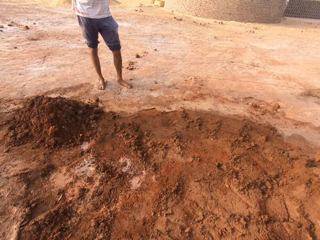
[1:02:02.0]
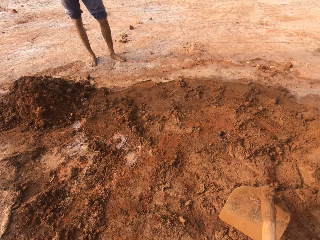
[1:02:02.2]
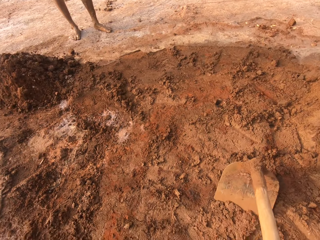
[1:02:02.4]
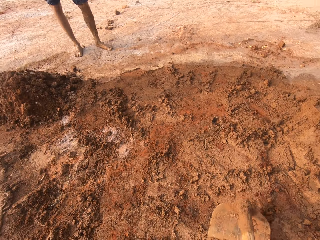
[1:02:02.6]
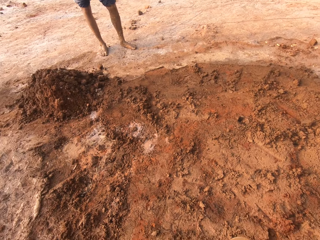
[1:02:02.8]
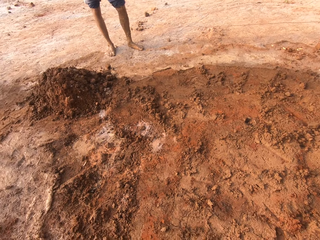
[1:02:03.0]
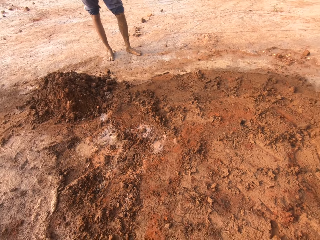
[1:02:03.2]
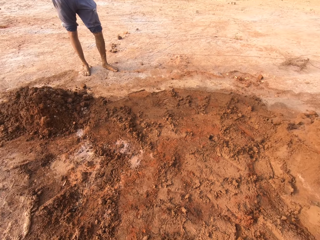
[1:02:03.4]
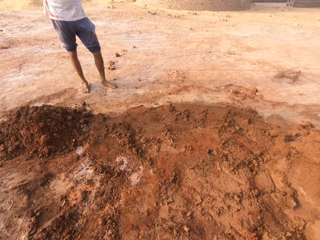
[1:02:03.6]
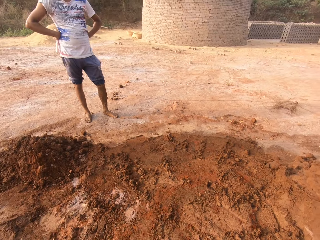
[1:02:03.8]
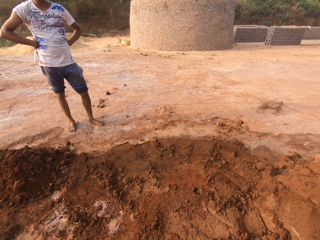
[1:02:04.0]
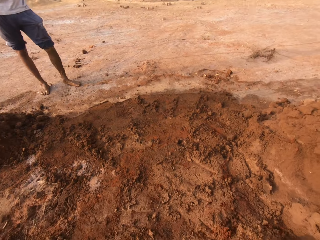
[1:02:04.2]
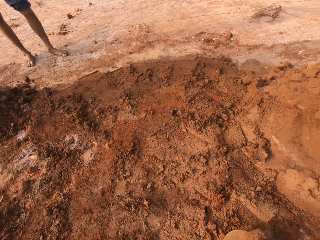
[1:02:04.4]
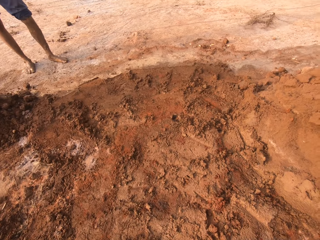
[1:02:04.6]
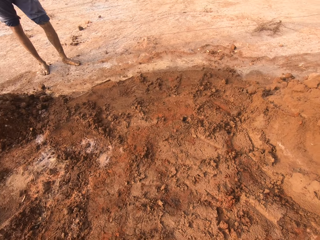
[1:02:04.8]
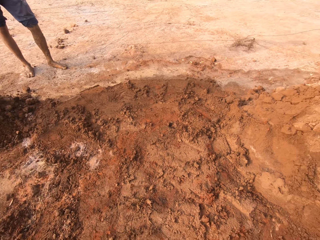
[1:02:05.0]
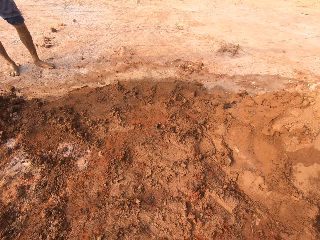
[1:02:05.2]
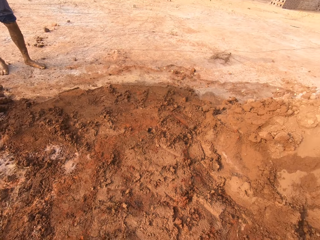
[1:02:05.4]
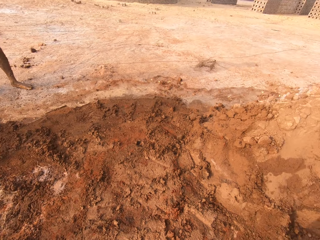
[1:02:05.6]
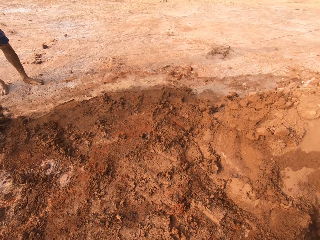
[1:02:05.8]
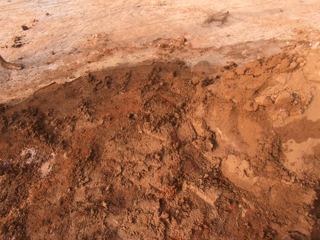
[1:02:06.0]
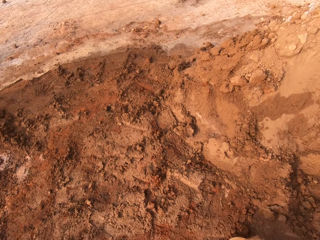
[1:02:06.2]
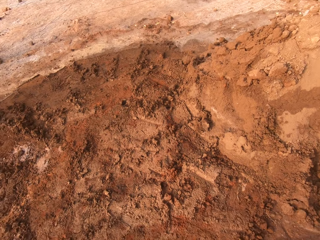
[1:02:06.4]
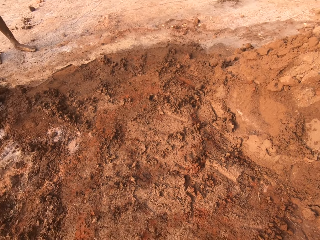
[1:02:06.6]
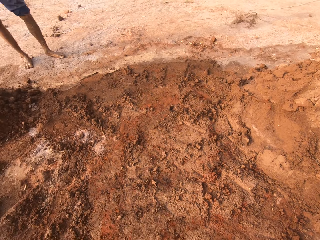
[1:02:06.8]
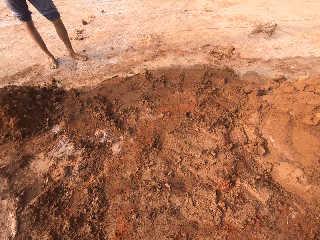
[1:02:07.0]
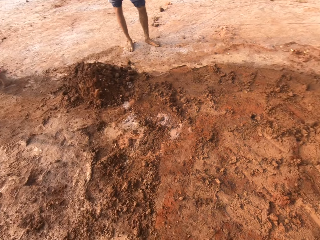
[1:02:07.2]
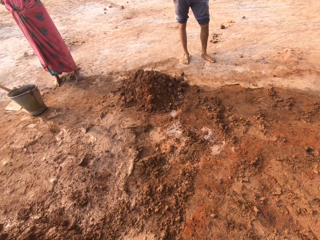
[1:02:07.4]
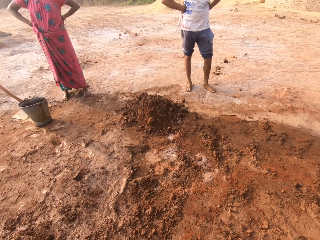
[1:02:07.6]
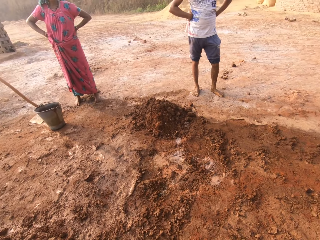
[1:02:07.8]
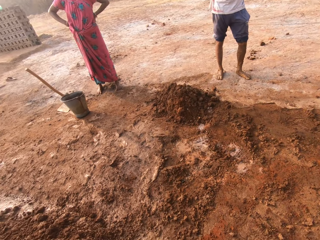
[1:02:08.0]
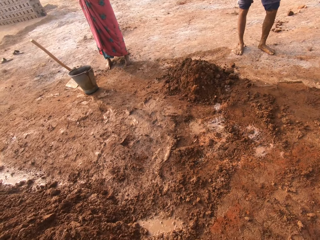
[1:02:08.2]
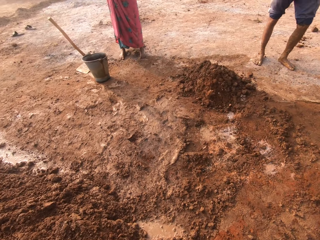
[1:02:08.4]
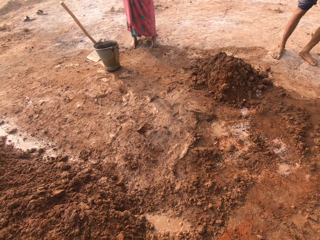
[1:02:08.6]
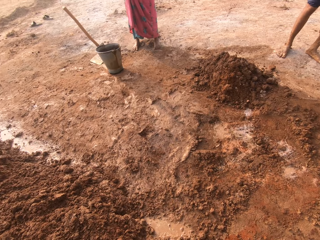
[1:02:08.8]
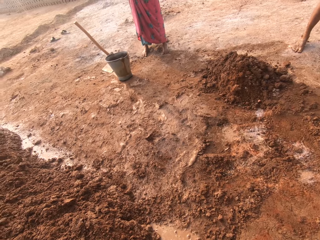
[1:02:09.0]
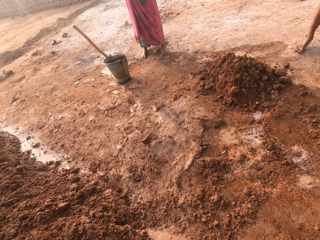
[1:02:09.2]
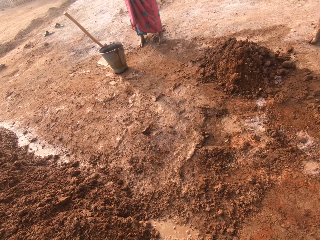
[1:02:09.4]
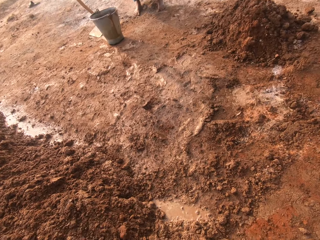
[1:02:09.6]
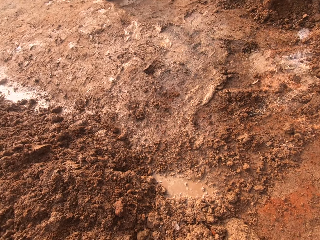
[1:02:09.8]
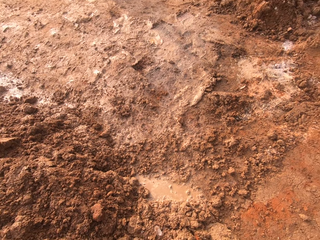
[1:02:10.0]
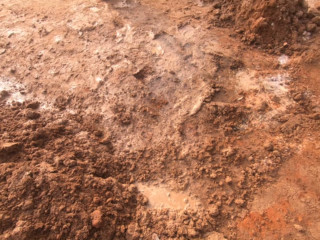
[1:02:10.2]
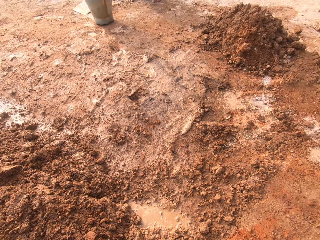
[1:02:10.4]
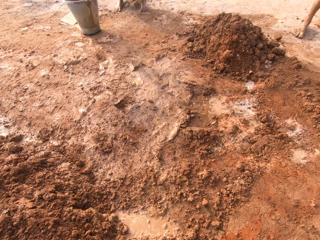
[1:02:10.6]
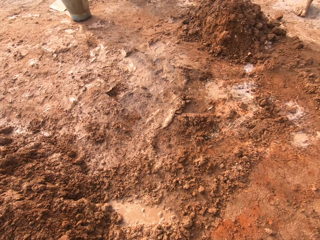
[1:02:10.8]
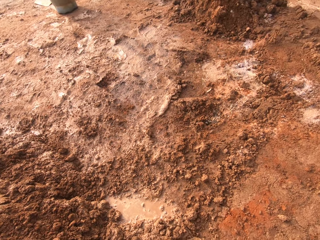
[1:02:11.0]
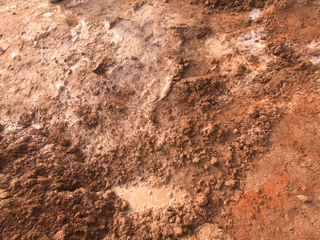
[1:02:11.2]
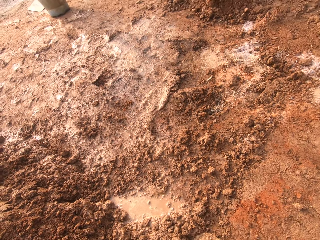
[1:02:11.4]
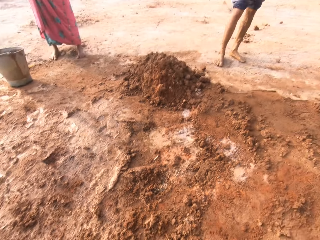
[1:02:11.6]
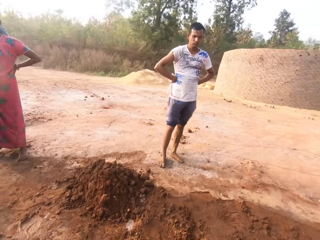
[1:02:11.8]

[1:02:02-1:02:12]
The camera wearer collects soil with a gardening hoe. They move around in the field.

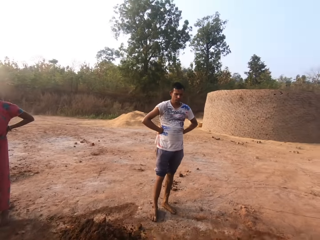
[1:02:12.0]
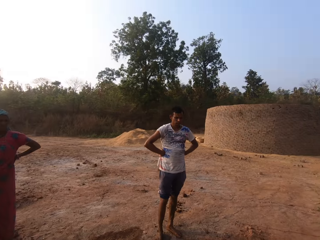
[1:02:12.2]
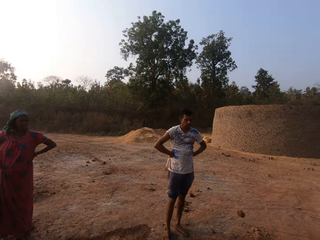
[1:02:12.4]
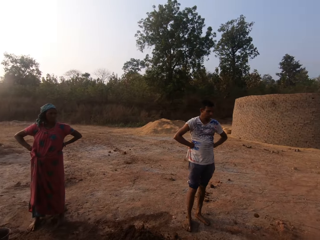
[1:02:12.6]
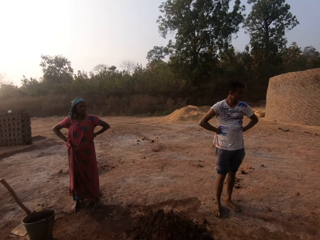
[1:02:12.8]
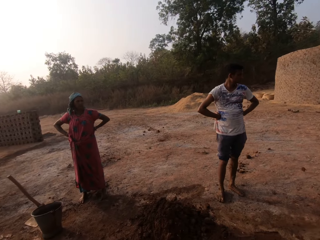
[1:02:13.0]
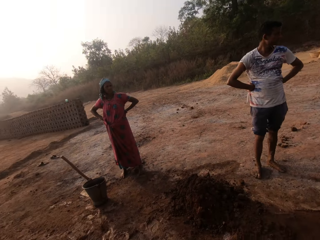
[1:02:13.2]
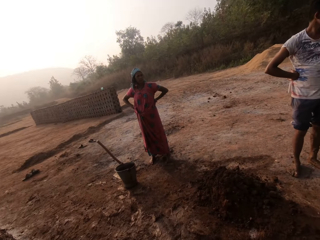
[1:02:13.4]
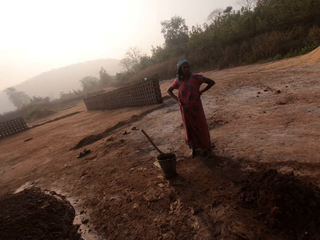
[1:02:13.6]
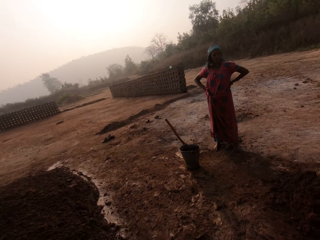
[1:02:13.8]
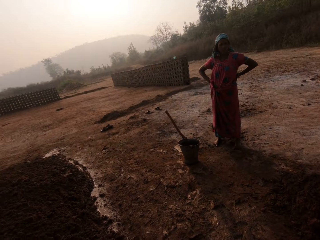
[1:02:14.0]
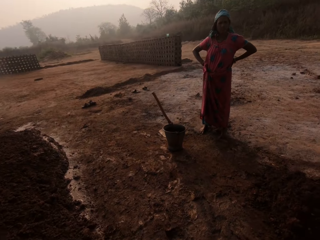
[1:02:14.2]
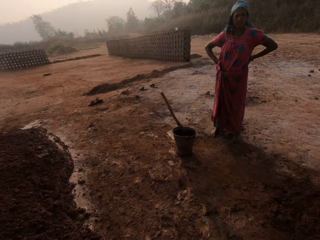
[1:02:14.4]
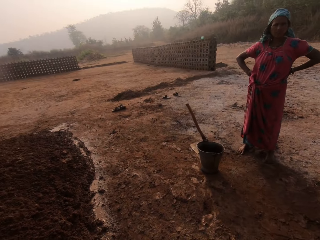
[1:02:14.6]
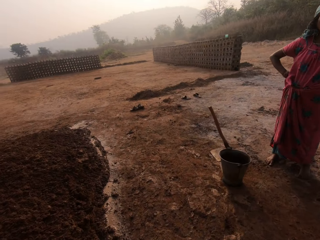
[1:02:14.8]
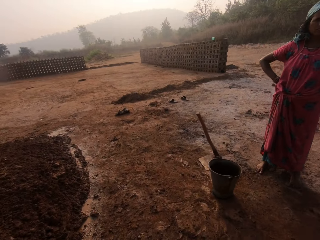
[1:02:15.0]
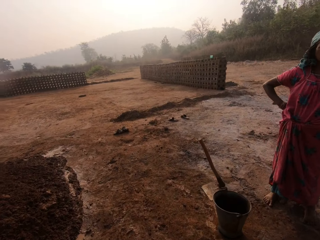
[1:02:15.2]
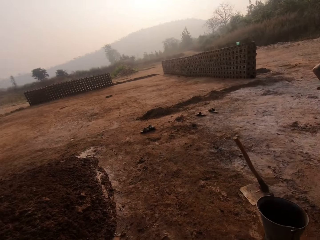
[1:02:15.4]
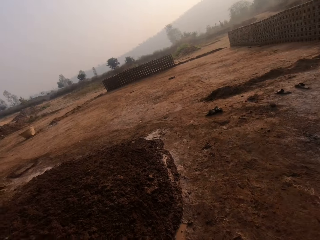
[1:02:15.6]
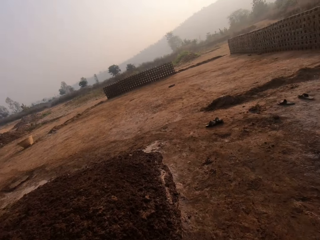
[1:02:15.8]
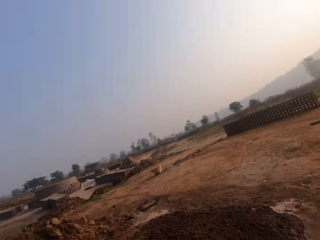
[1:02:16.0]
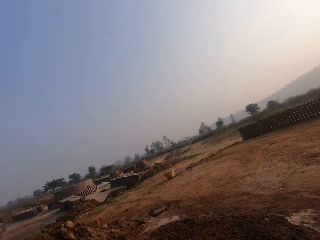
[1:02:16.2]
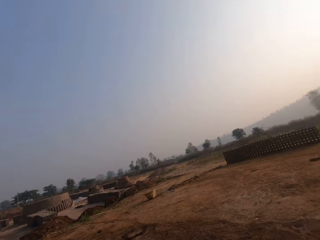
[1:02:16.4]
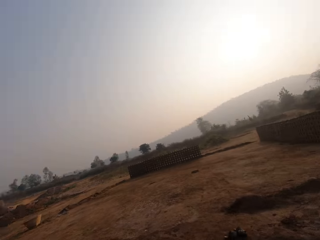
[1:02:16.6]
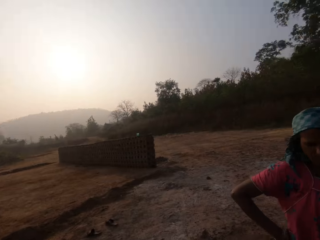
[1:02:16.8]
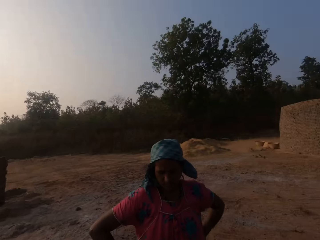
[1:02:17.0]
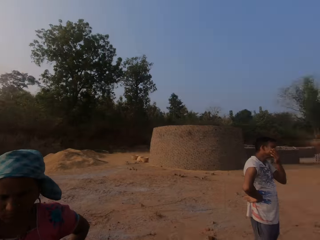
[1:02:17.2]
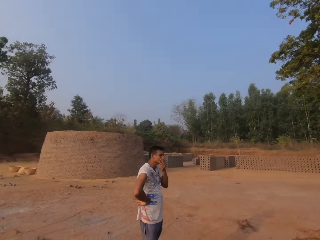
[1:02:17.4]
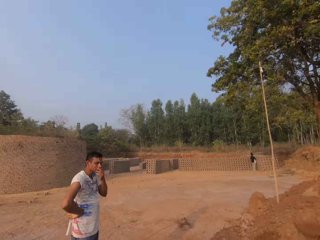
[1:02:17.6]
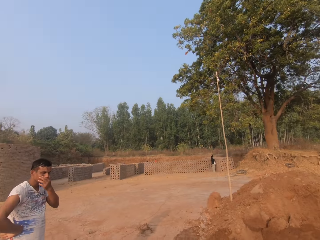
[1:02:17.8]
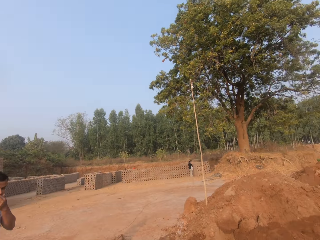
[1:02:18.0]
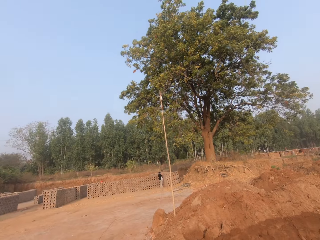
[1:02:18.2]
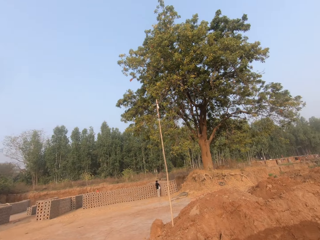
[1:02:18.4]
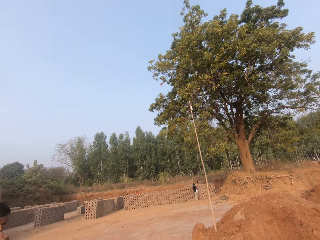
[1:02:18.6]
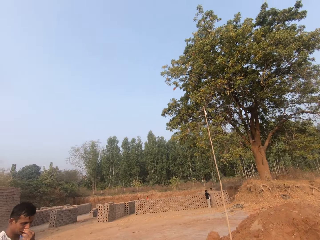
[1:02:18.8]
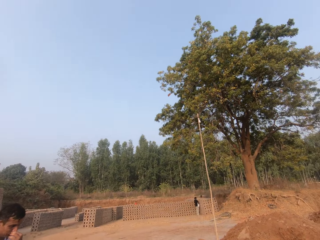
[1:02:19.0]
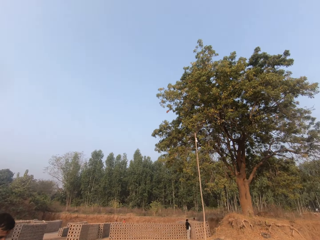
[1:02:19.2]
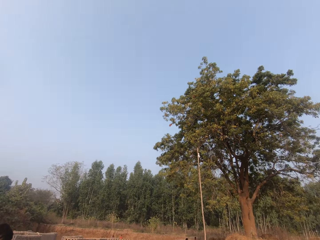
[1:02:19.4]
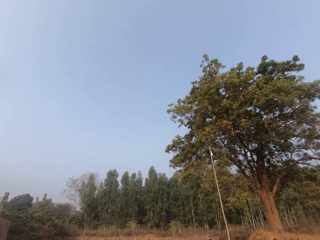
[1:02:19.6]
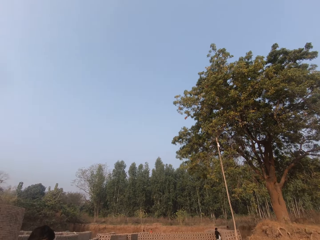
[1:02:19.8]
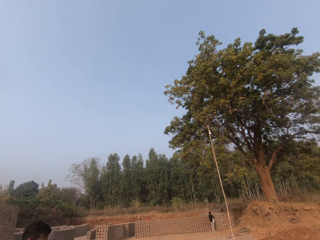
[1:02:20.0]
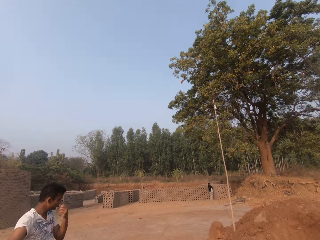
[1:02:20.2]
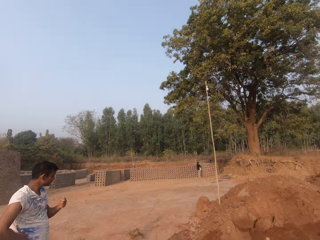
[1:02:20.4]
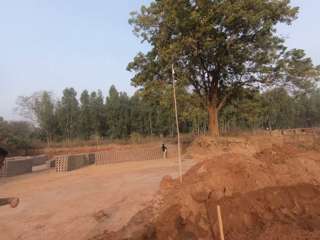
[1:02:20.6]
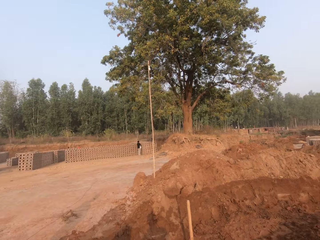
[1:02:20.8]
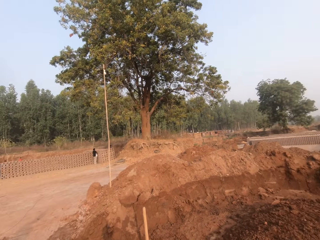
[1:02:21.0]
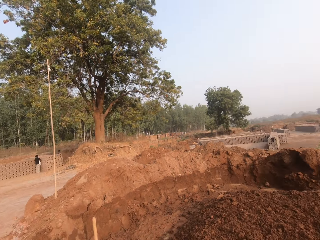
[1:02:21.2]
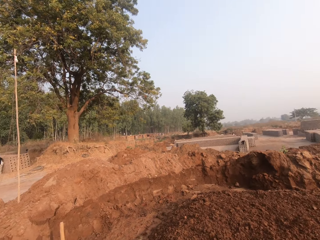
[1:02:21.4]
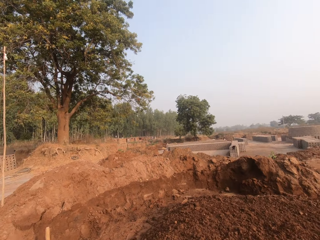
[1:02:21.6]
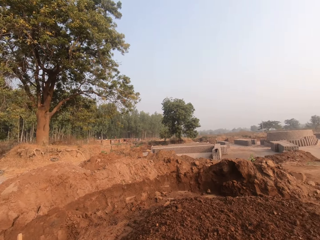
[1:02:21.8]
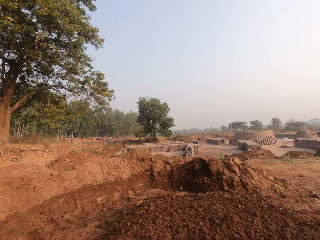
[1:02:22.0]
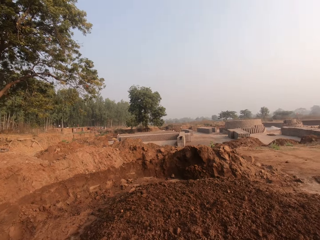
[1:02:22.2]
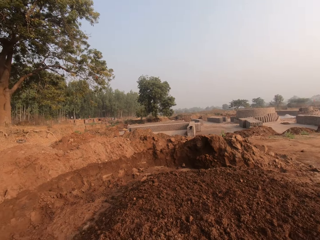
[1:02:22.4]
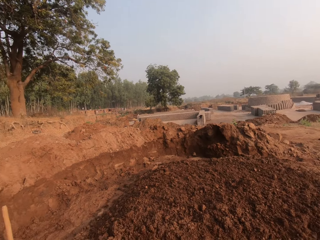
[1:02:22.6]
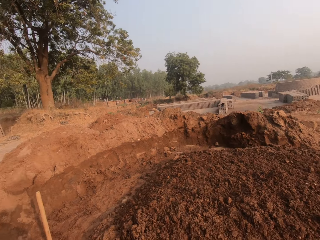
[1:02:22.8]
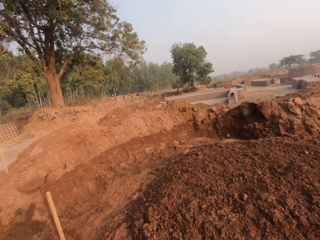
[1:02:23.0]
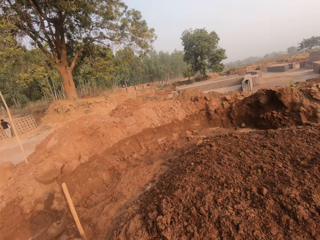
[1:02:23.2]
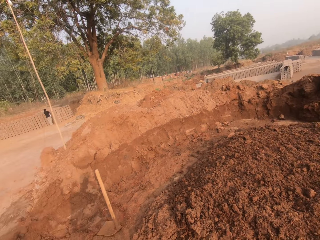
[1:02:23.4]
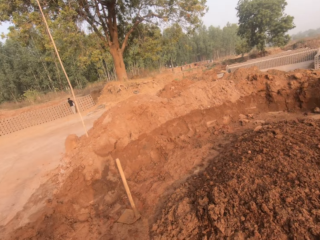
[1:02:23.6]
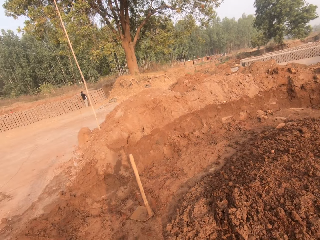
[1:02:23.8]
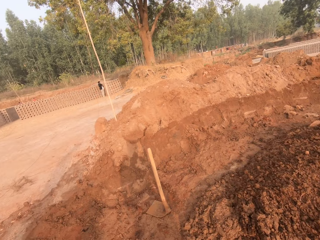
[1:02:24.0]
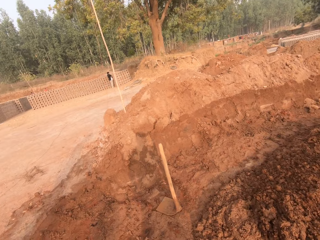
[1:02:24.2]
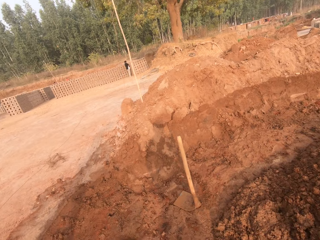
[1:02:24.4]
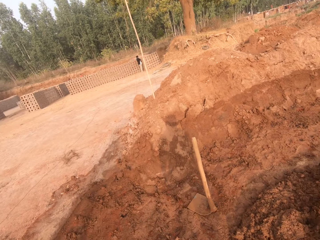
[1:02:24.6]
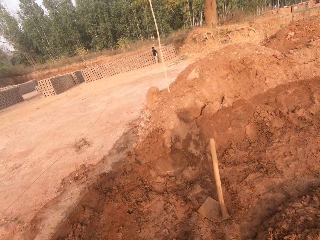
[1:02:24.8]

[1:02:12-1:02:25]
A man stands in the field. The camera wearer moves around in the field. They walk around in the field. They interact with a man and a woman. The man stands in the field. The camera wearer walks around in the field.
